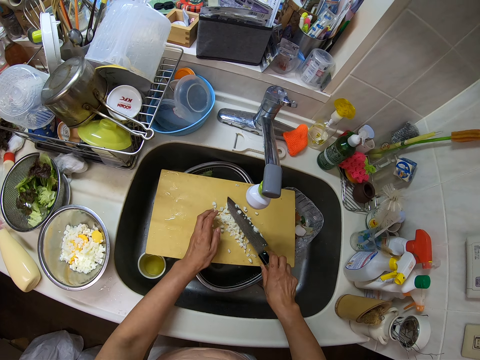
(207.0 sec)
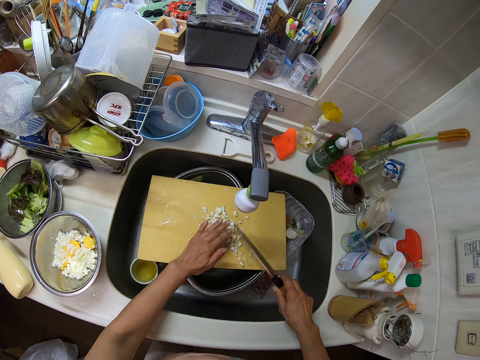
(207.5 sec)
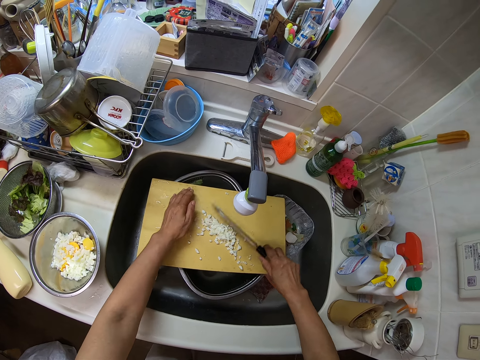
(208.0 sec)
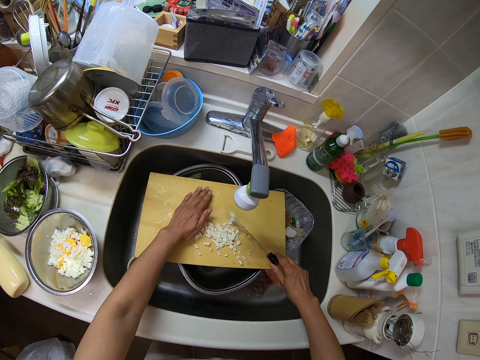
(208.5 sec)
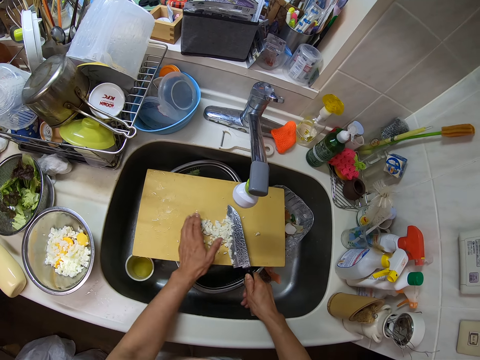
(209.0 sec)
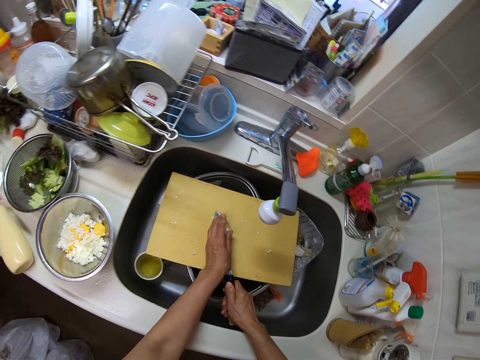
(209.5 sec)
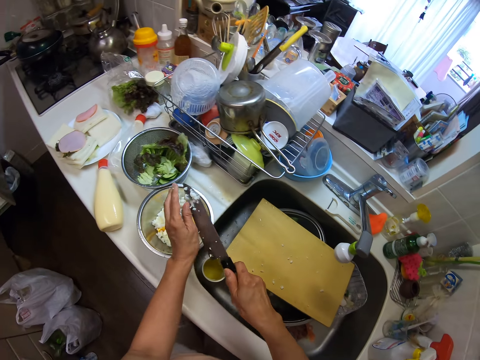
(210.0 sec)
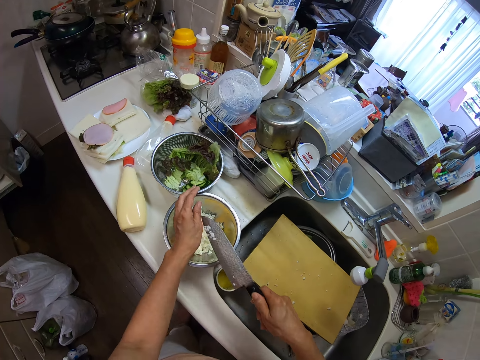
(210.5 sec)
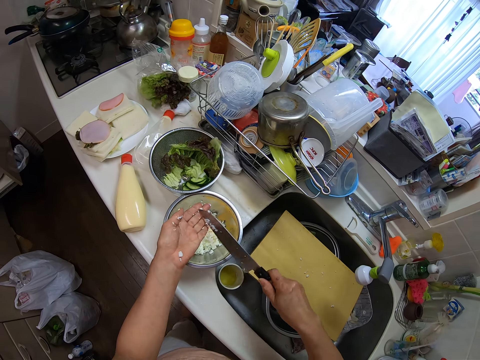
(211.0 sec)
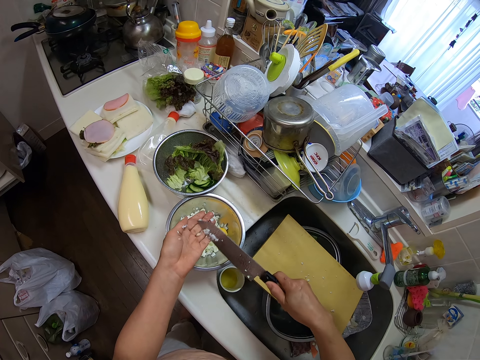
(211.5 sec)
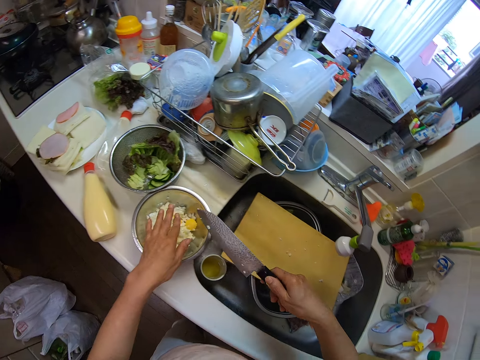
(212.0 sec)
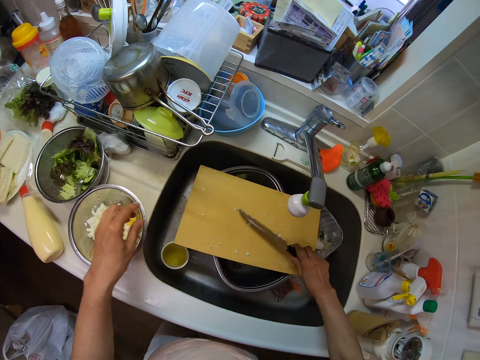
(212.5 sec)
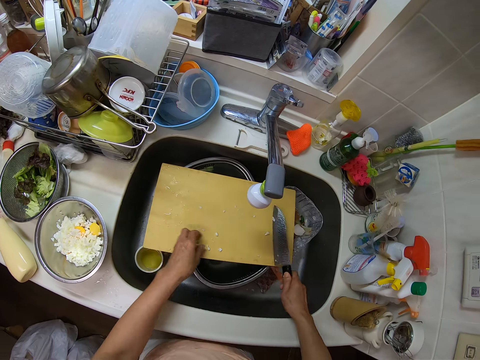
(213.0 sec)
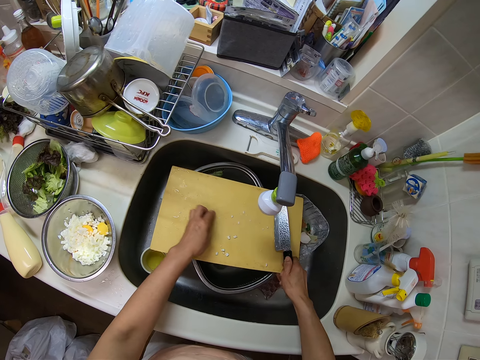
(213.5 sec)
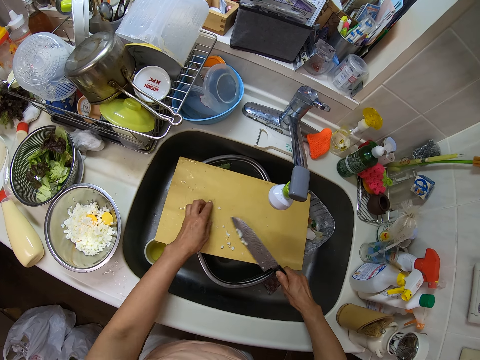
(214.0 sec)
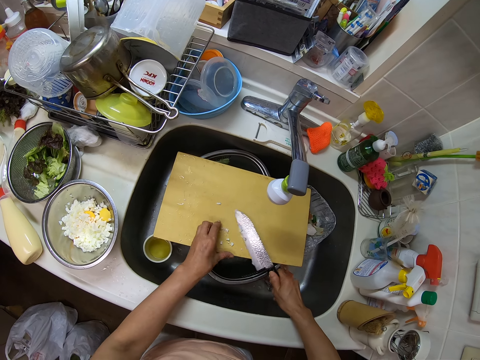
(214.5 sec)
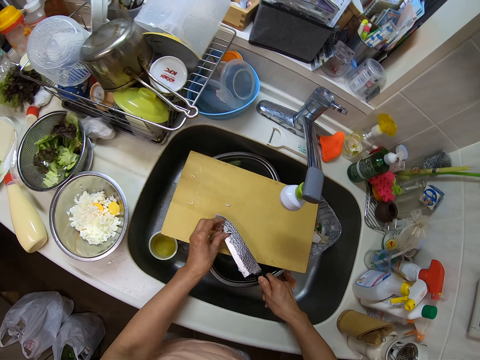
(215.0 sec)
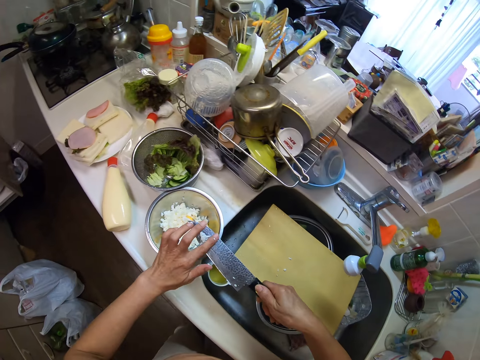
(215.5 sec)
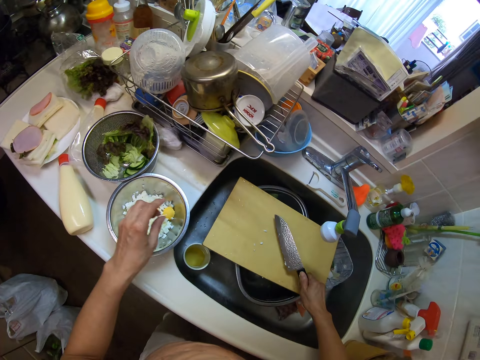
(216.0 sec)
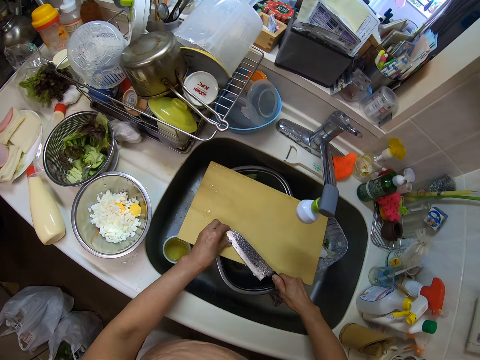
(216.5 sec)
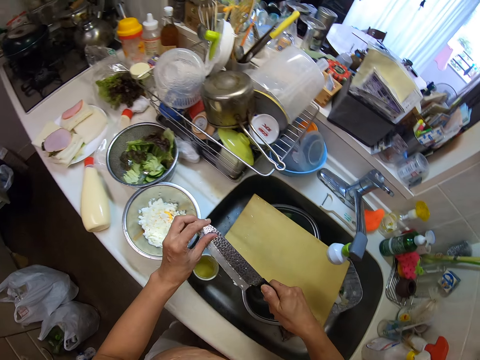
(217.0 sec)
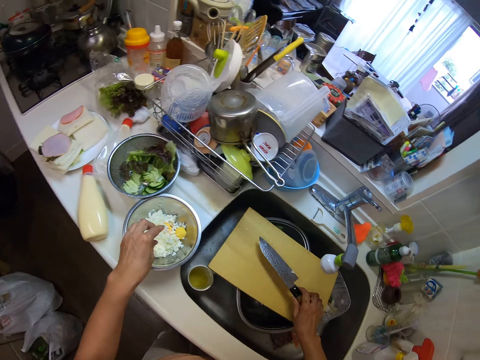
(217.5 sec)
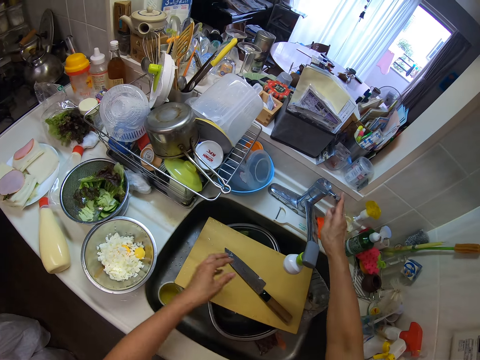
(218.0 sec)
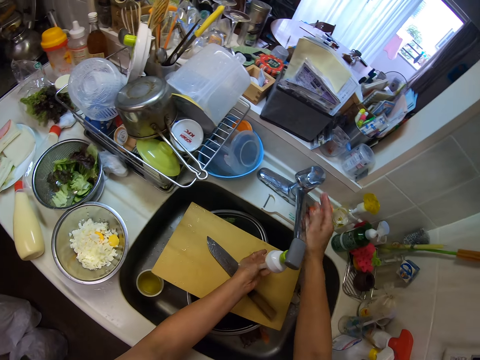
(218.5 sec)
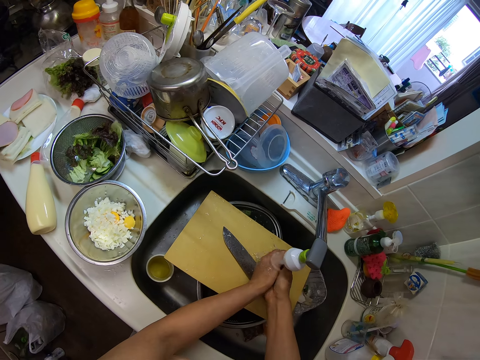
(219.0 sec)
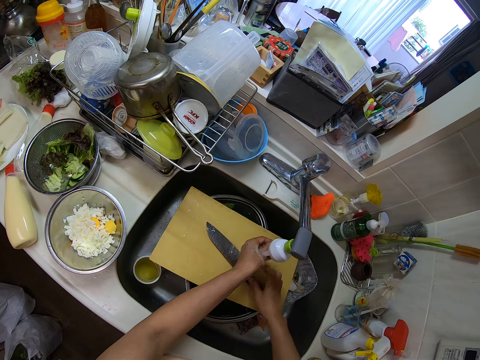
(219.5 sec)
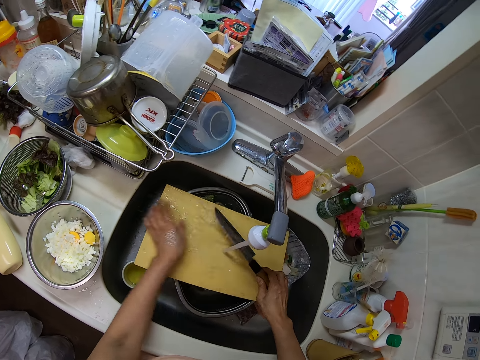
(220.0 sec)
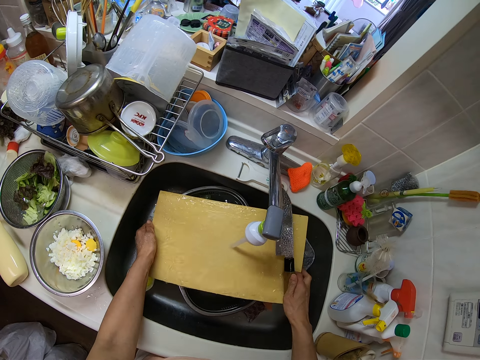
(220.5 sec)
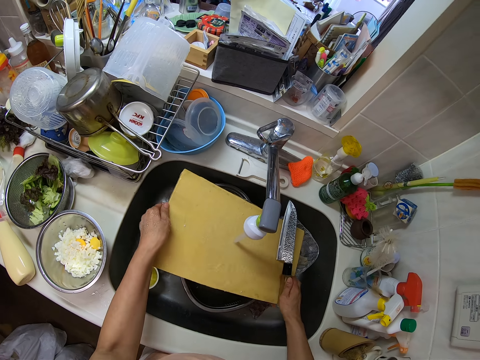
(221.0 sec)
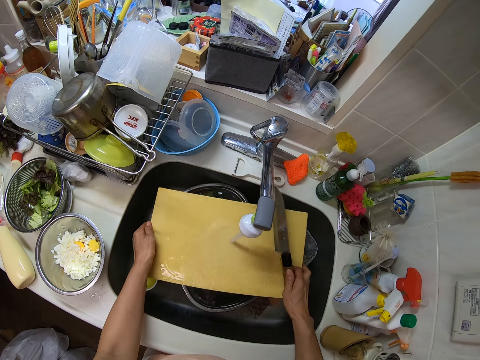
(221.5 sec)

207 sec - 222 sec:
The camera wearer removes pieces of egg white from the knife with his left hand. He packs the pieces of egg white from the cutting board with the knife. He pours the pieces of egg white from the knife into the container on the table with his left hand. He packs the pieces of egg white from the cutting board with the knife. He removes the pieces of egg white from the knife into the container on the table with his left hand. He packs the pieces of egg white from the cutting board with the knife. He removes the pieces of egg white from the knife into the container on the table with his left hand. He drops the knife on the cutting board with his right hand. He turns on the sink faucet with his right hand and rinses his hands in the sink. He picks the knife from the cutting board with his right hand. He holds the knife. He shakes the cutting board with his hands. He rinses the cutting board and the knife.

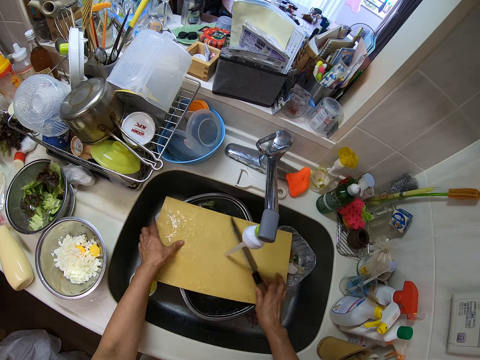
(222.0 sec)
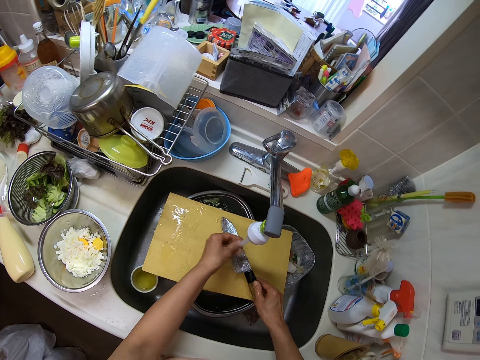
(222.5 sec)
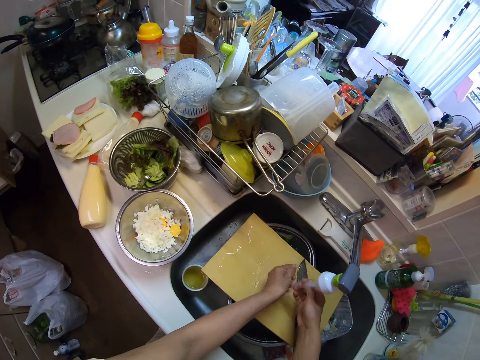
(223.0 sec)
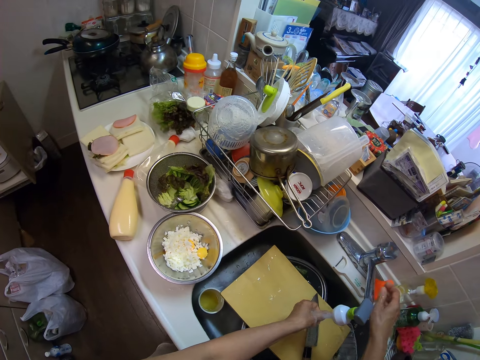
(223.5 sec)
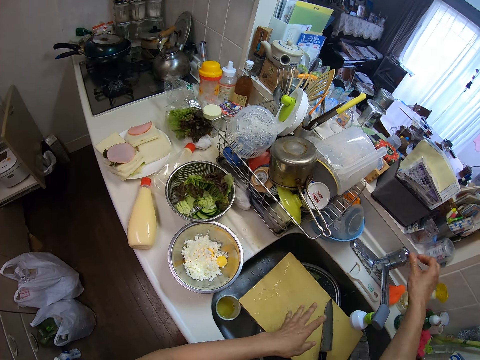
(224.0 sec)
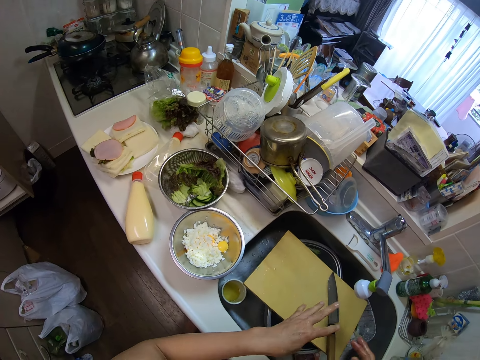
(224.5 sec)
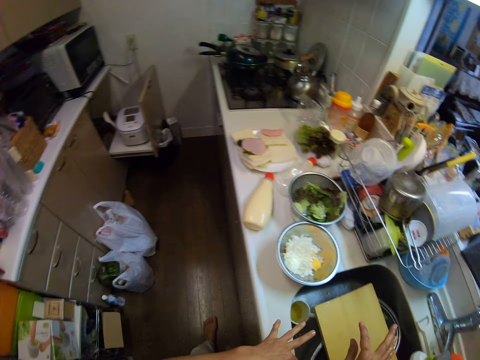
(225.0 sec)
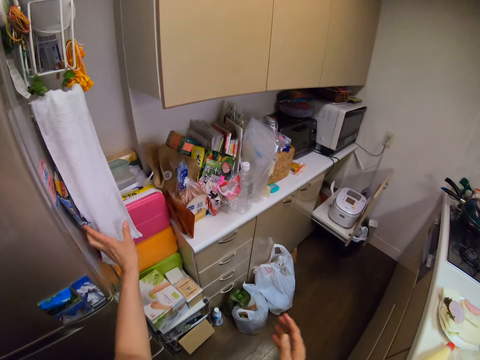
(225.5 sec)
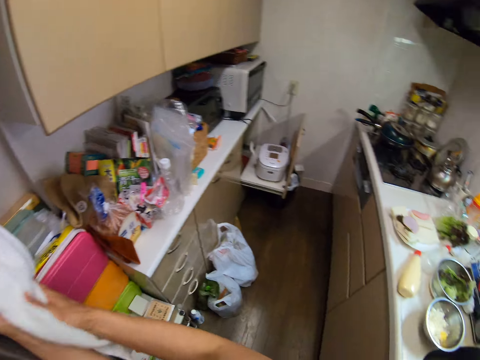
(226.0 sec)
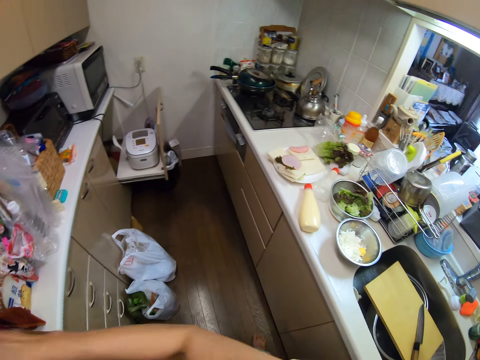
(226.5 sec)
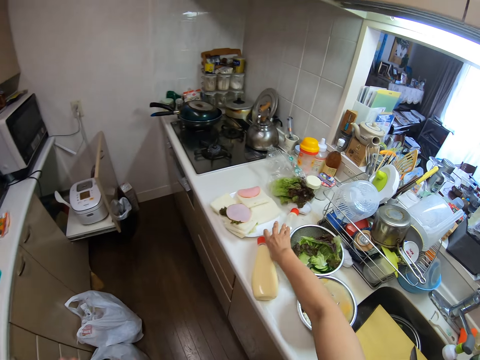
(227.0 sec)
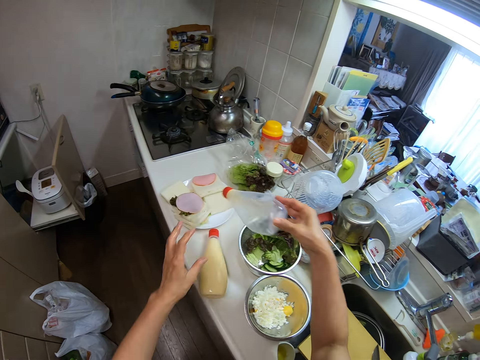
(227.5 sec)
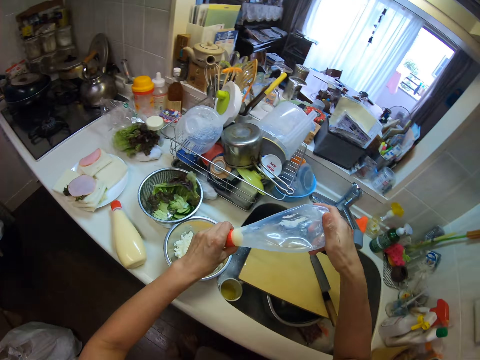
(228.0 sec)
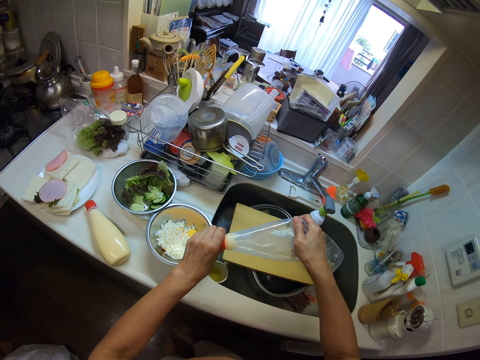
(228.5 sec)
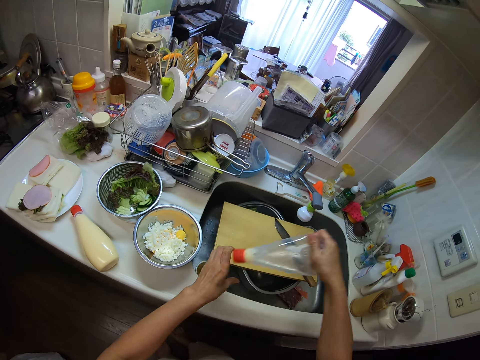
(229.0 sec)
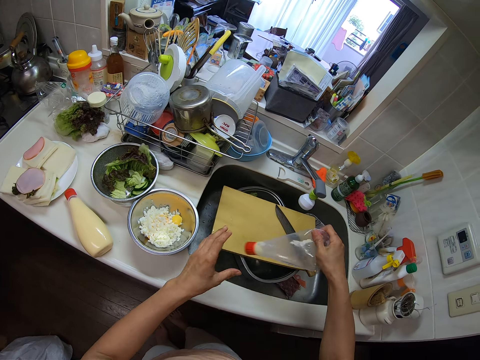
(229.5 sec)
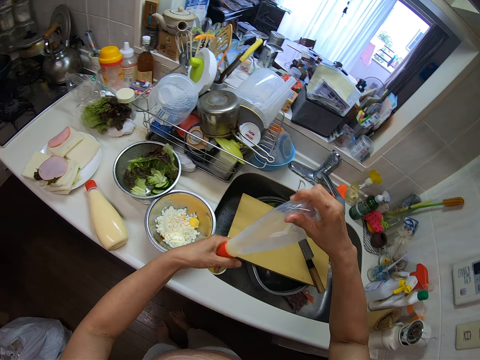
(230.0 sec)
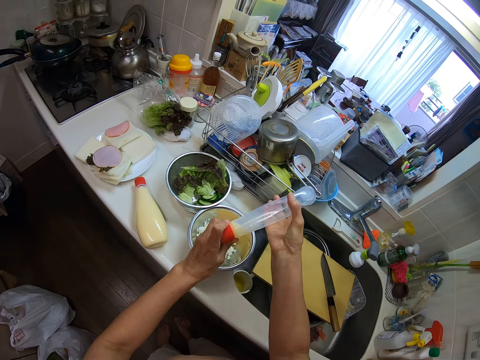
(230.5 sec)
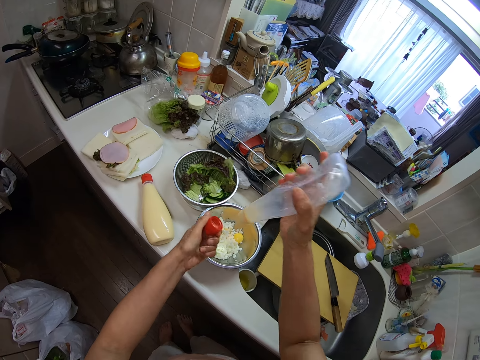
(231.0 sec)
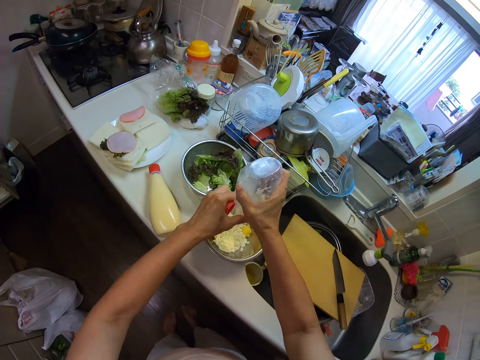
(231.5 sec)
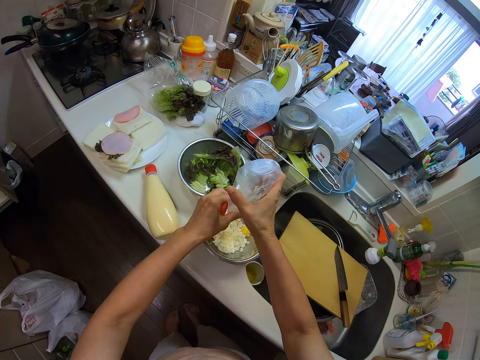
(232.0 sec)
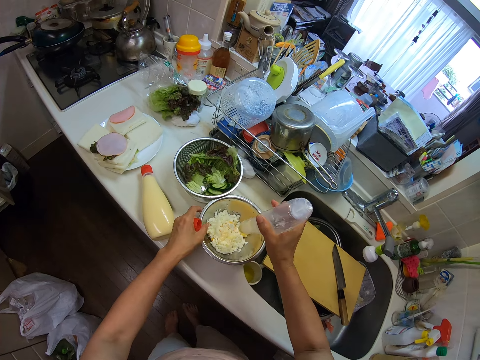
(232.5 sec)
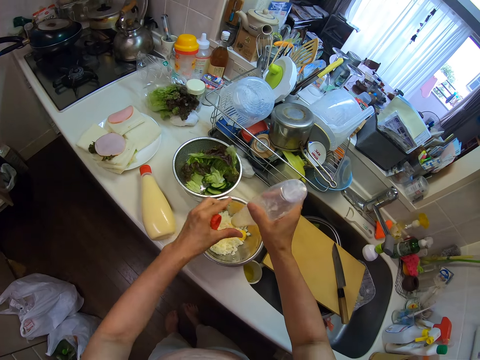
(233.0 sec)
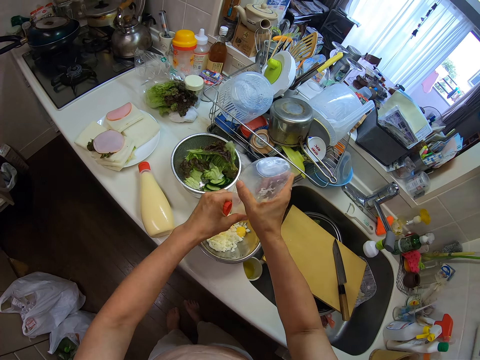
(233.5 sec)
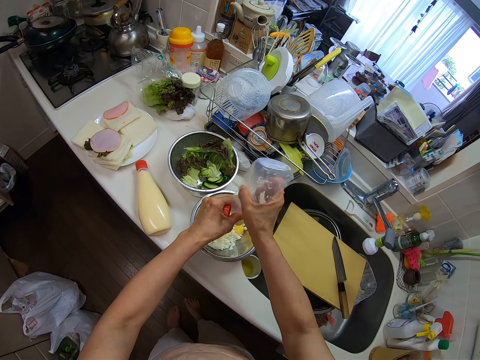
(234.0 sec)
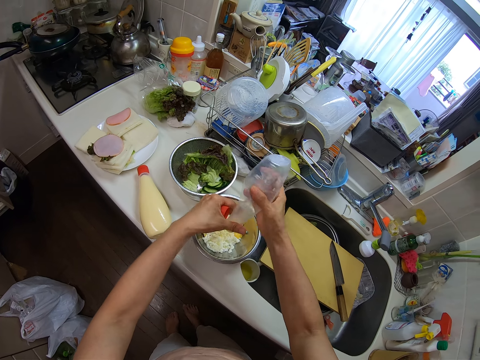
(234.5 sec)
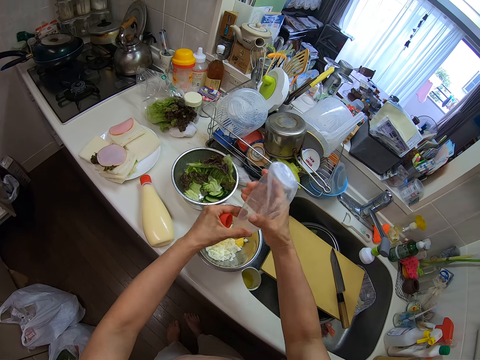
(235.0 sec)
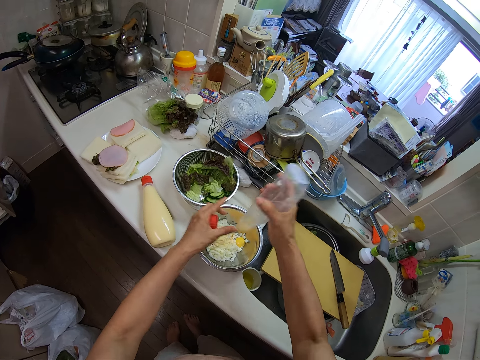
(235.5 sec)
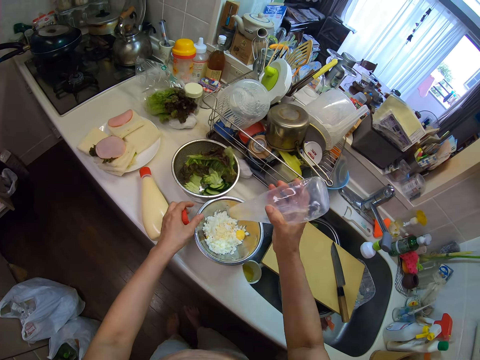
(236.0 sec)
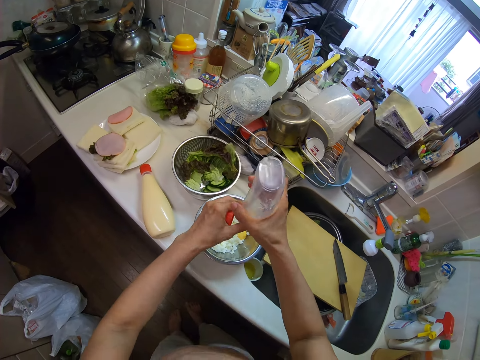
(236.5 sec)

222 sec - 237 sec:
The camera wearer rinses the chopping board. He drops the knife on the cutting board with his right hand. He rinses his hands. He turns off the sink faucet with his right hand. He cleans his hands with a napkin. He picks a container from the table with his right hand. He holds a bottle. He shakes the container with his right hand. He opens the lid of the container with his left hand. He presses out butter from the container with his hands. He puts the content on the eggs. He shakes the bottle. He shakes the bottle again.
